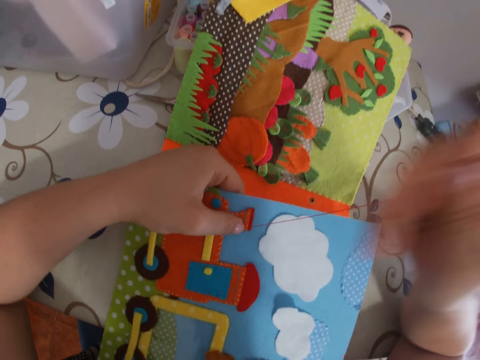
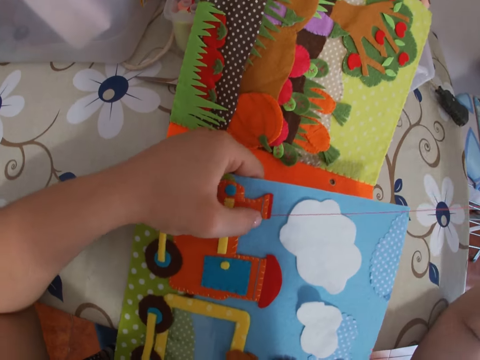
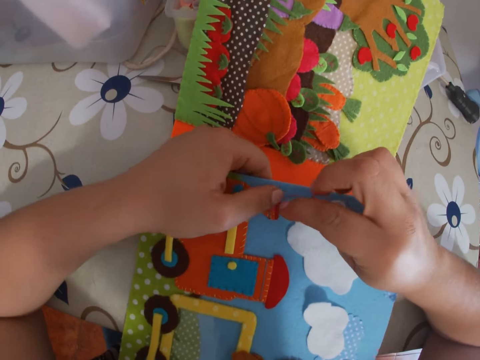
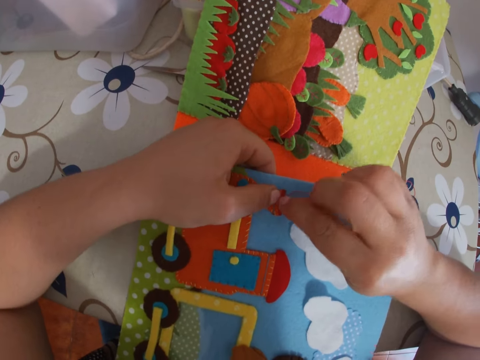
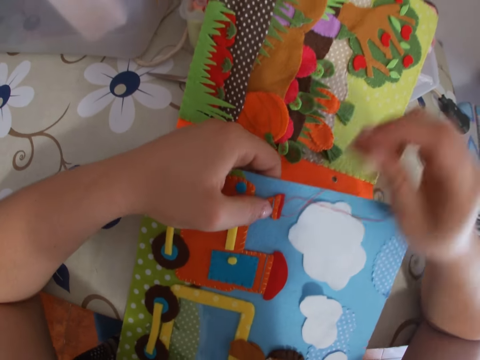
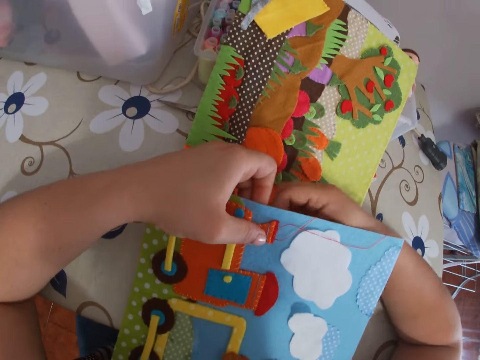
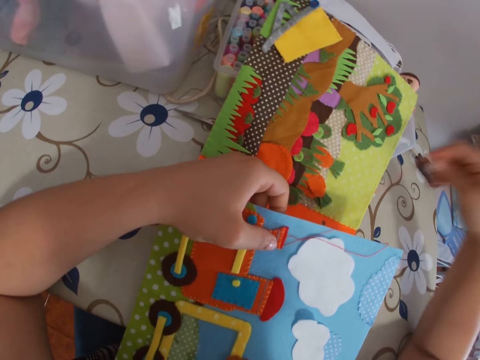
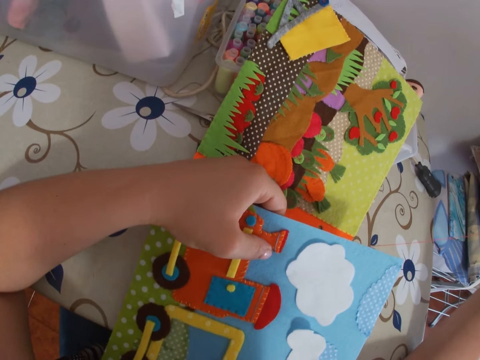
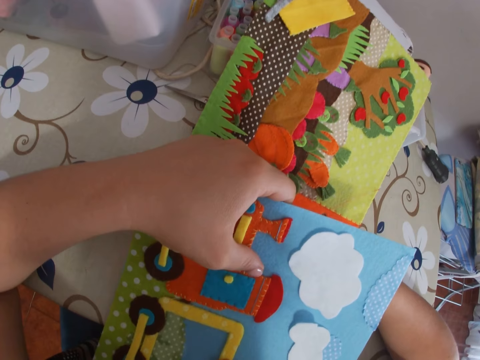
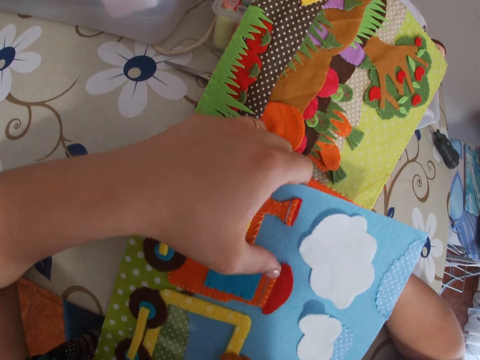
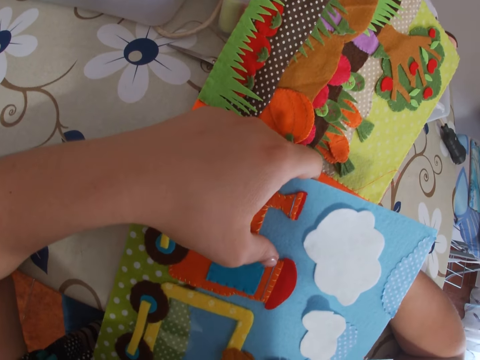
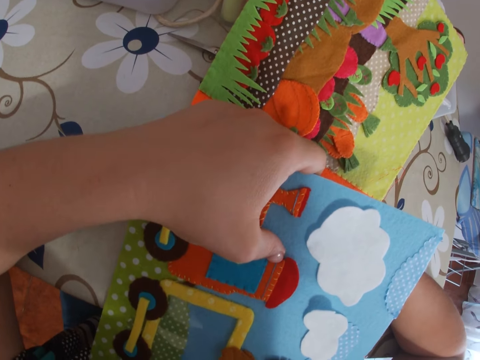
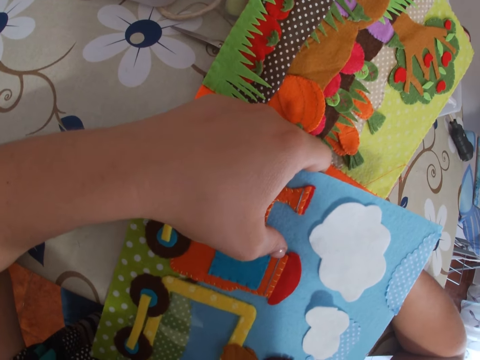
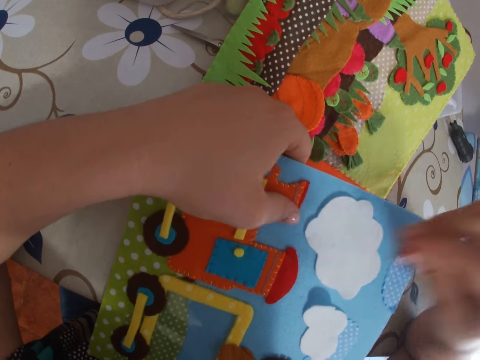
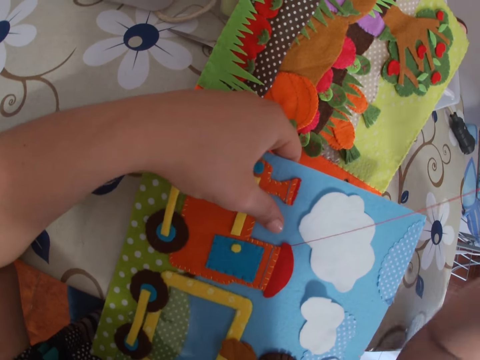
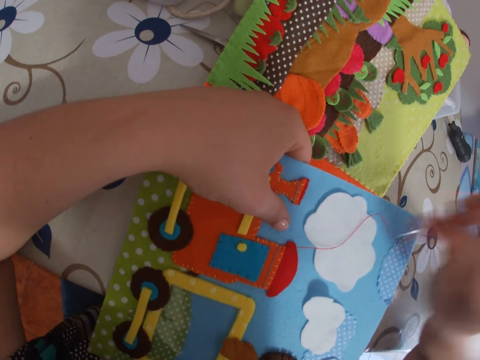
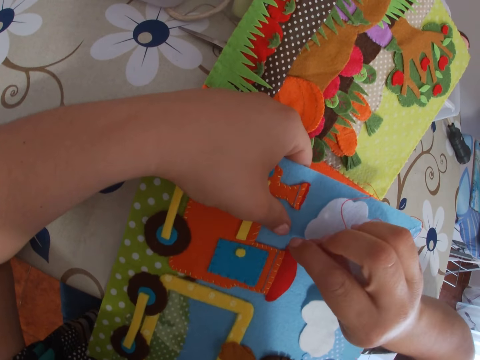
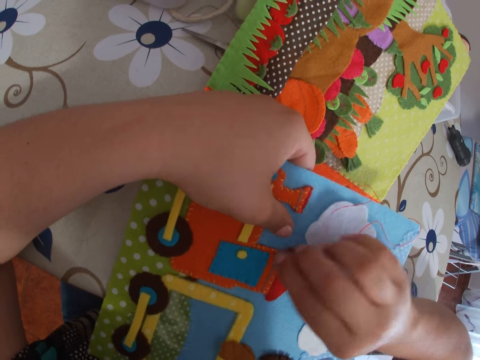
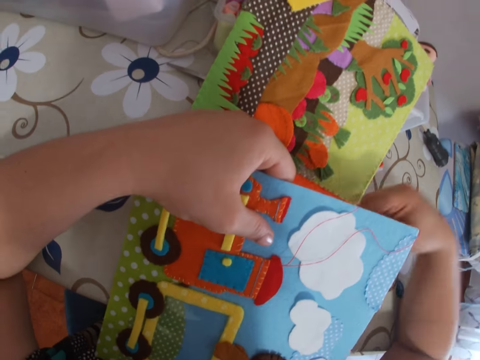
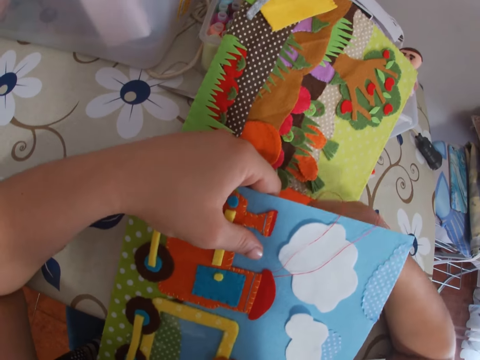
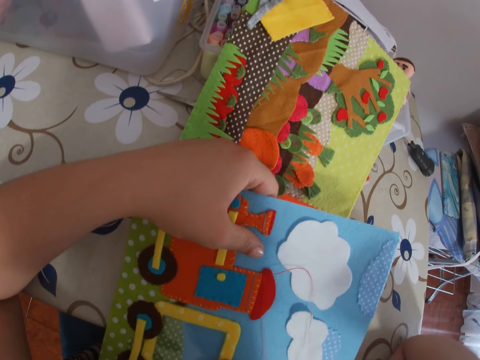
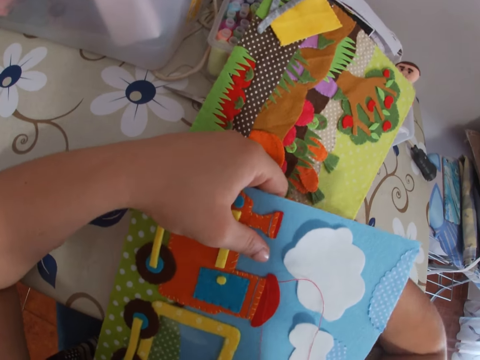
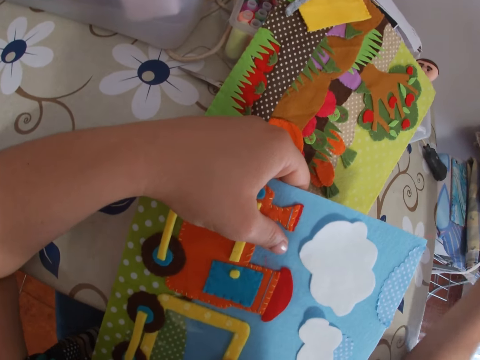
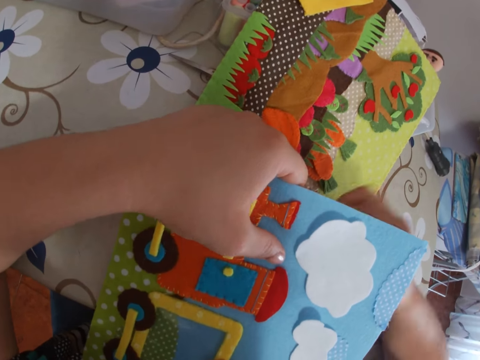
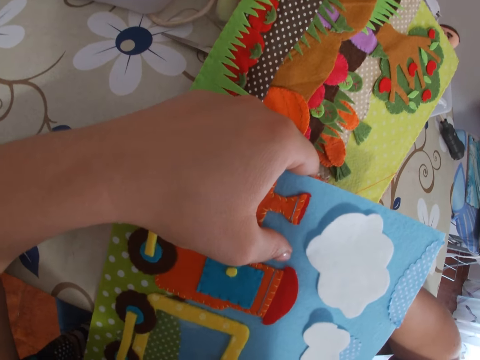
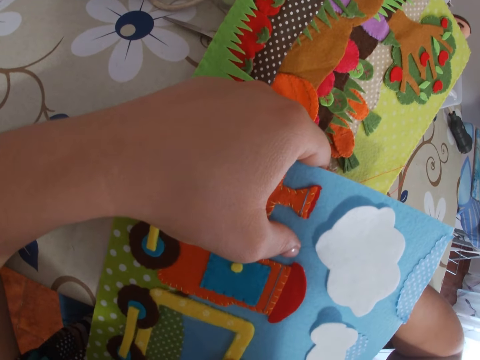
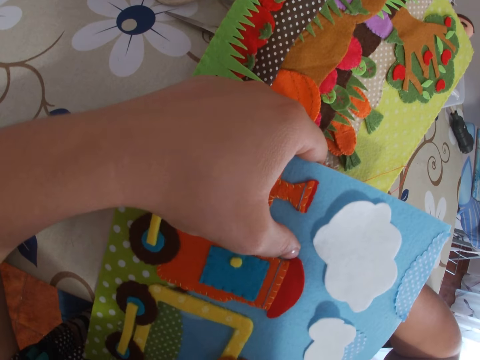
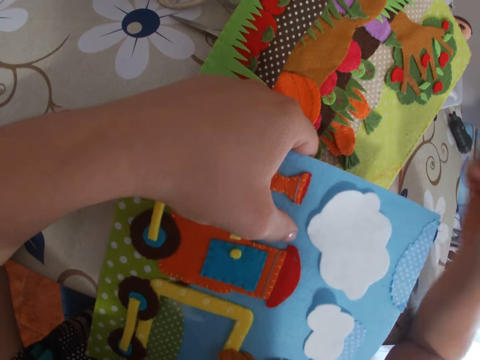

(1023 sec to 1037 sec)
The camera wearer pulls the needle with thread through the paper with her right hand. She sticks the needle with thread through the paper. She pulls the needle with thread through the paper with her right hand. She sticks the needle with thread through the paper. She pulls the needle with thread through the paper with her right hand. She sticks the needle with thread through the paper. She pulls the needle with thread through the paper. She sticks the needle with thread through the paper.

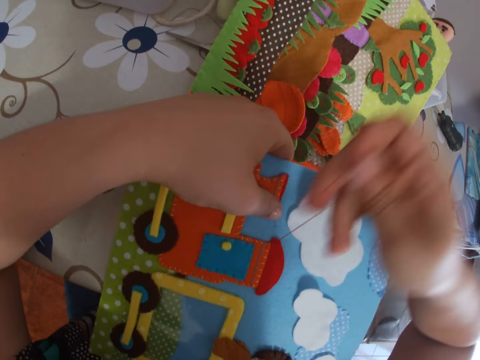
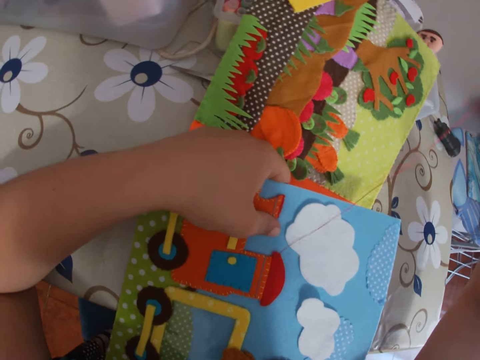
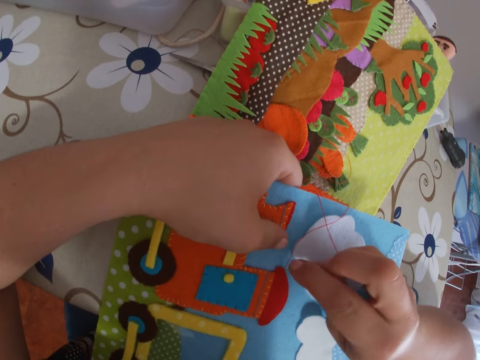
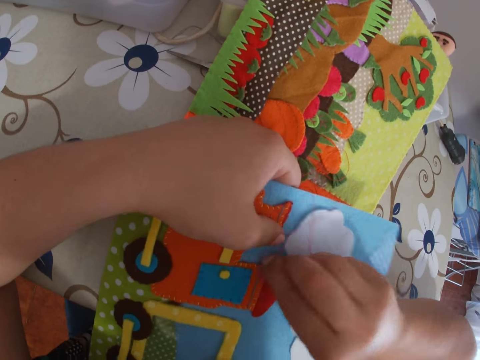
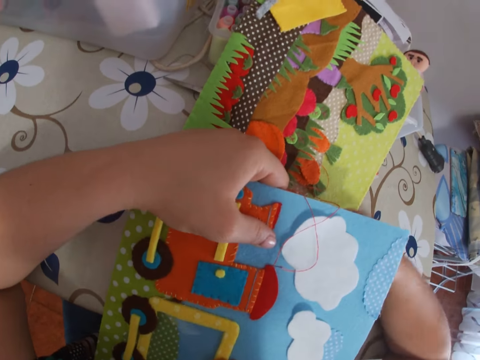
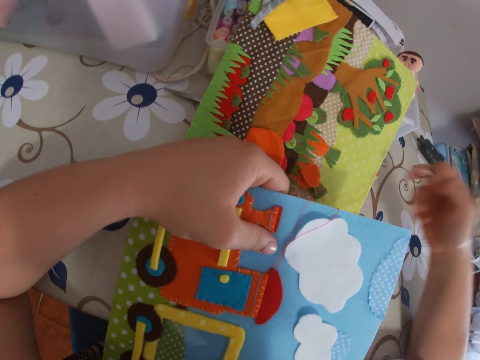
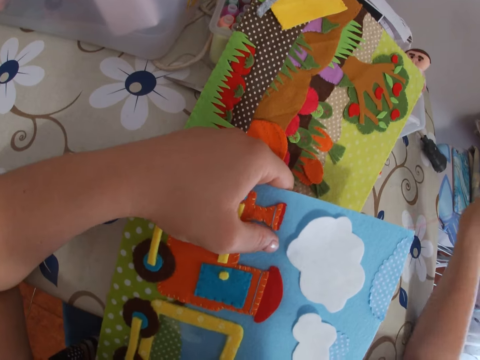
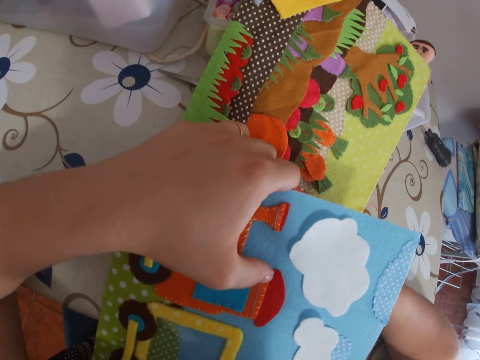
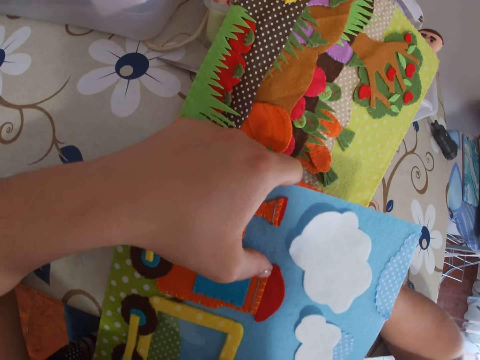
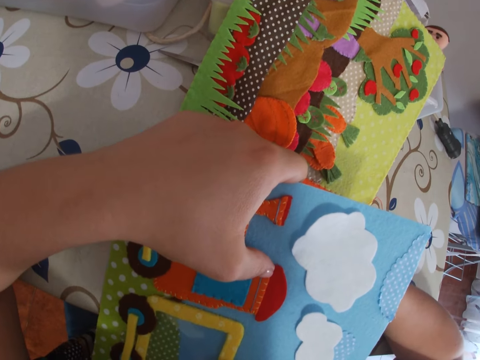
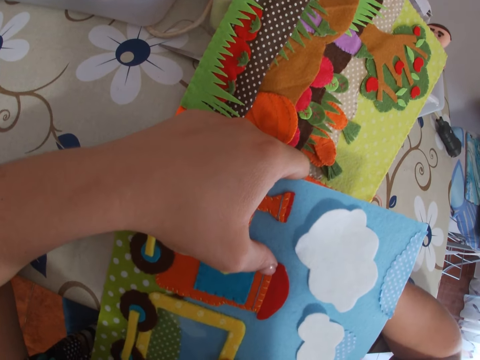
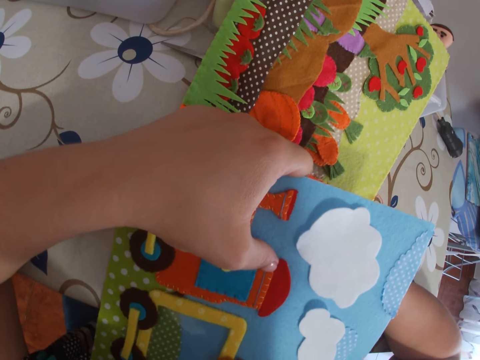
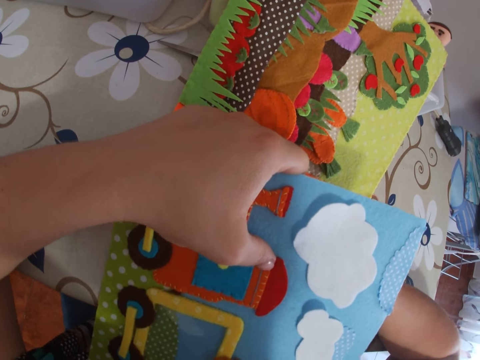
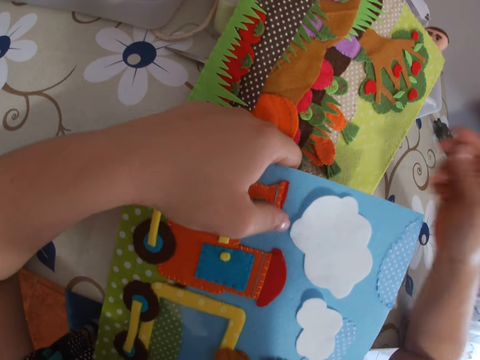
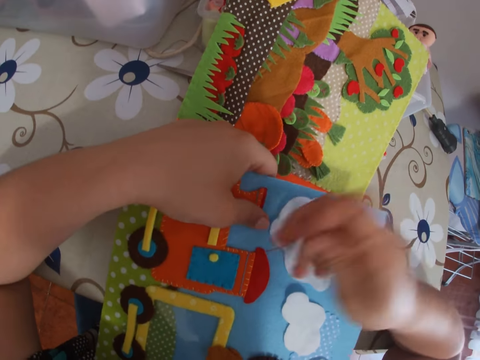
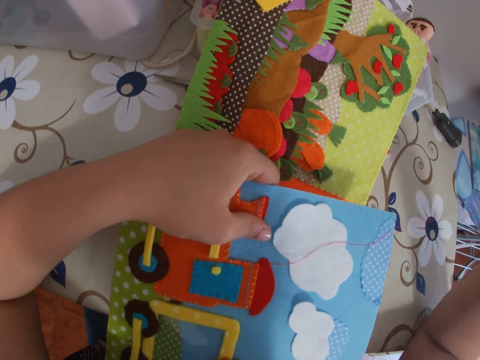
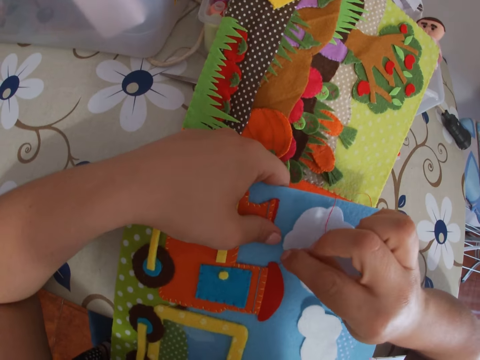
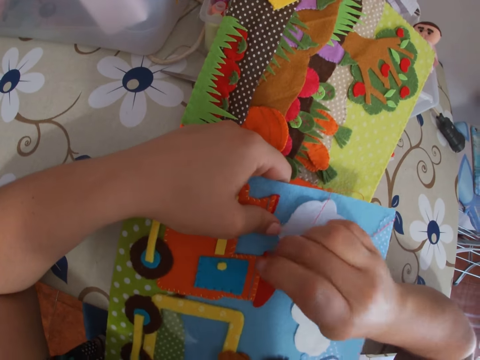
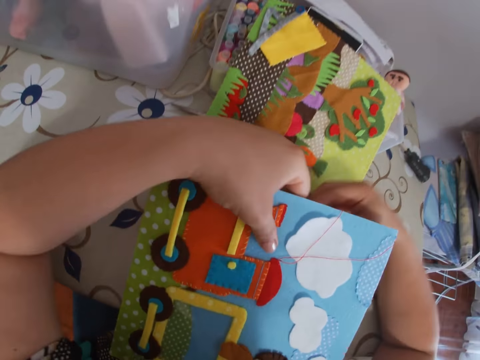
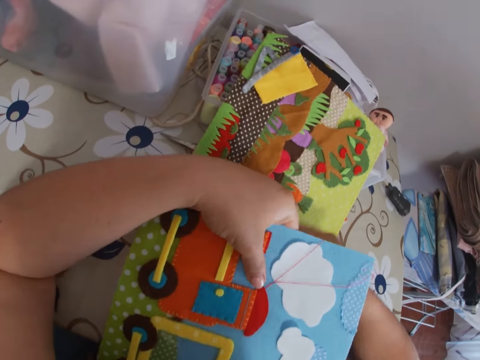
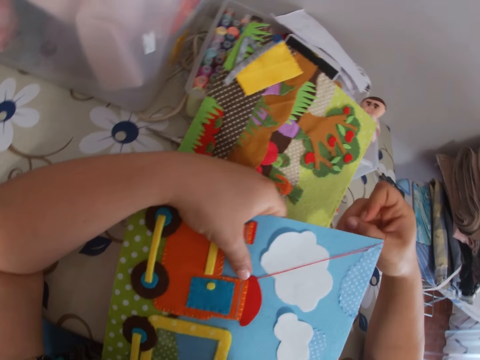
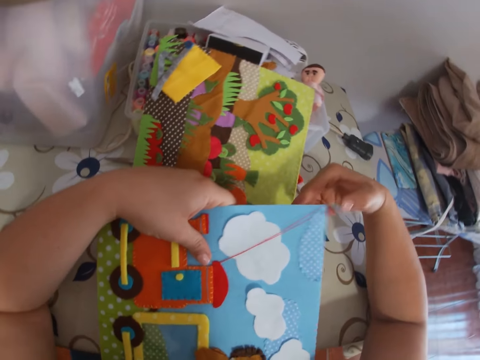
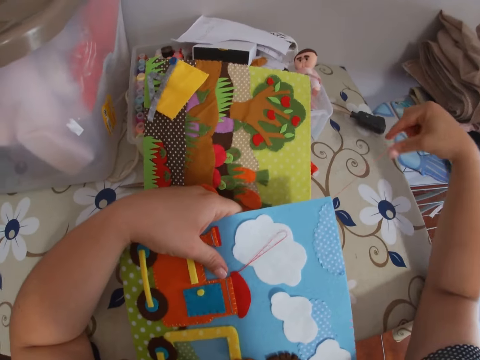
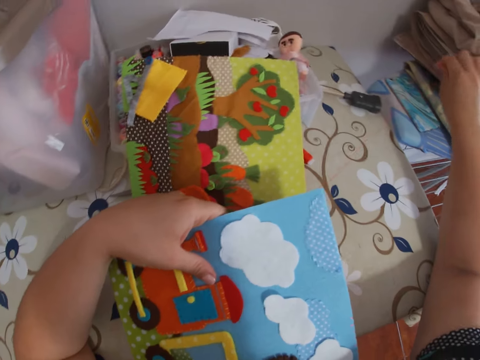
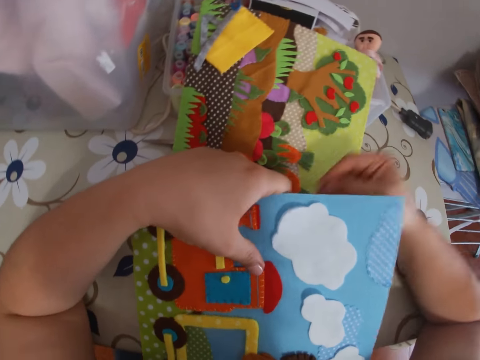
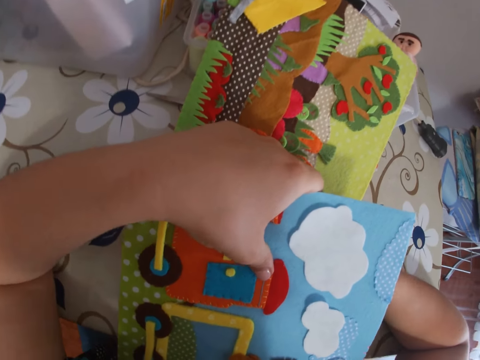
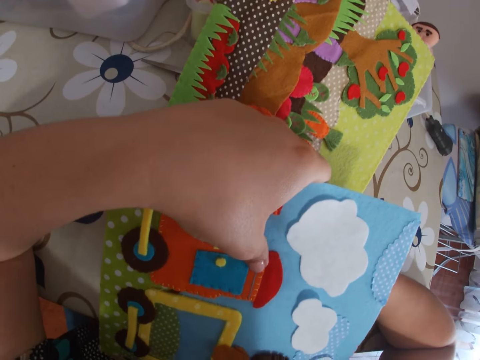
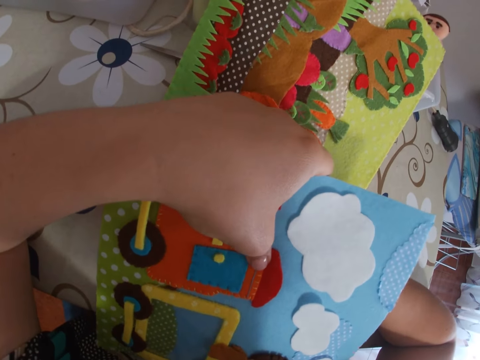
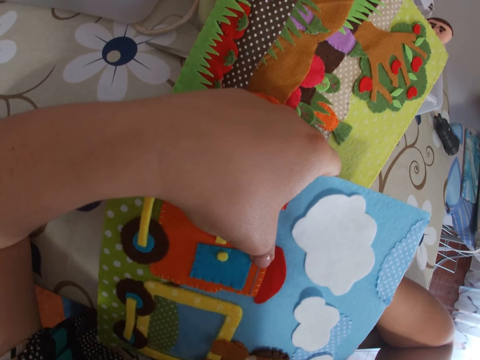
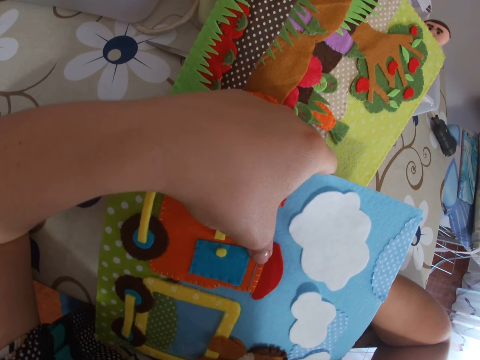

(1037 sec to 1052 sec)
The camera wearer pulls the needle with thread through the paper with her right hand. She sticks the needle with thread through the paper. She pulls the needle with thread through the paper with her right hand. She sticks the needle with thread through the paper. She pulls the needle with thread through the paper with her right hand. She sticks the needle with thread through the paper. She pulls the needle with thread through the paper with her right hand. She sticks the needle with thread through the paper.
